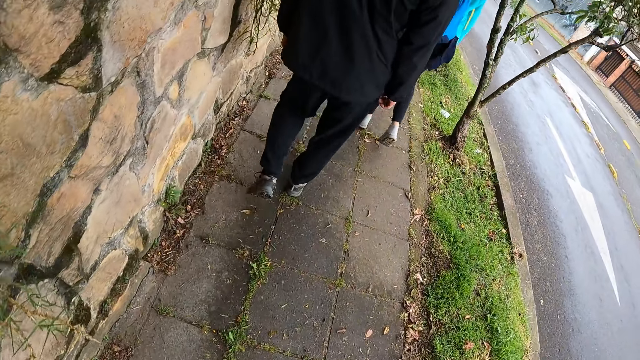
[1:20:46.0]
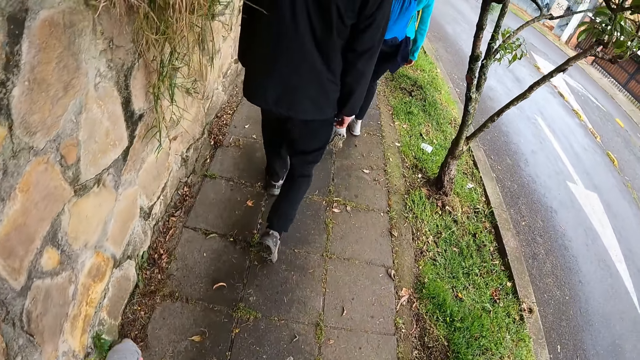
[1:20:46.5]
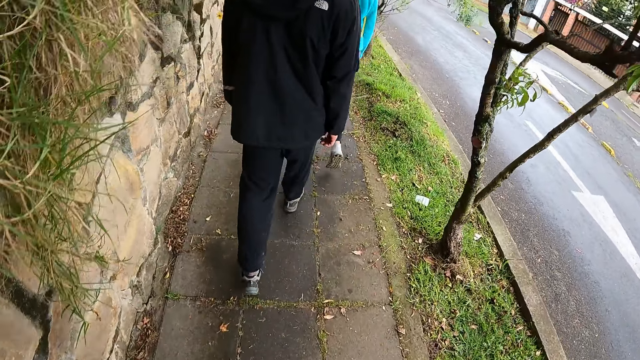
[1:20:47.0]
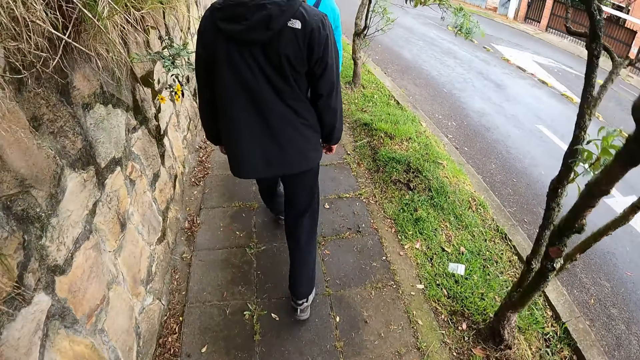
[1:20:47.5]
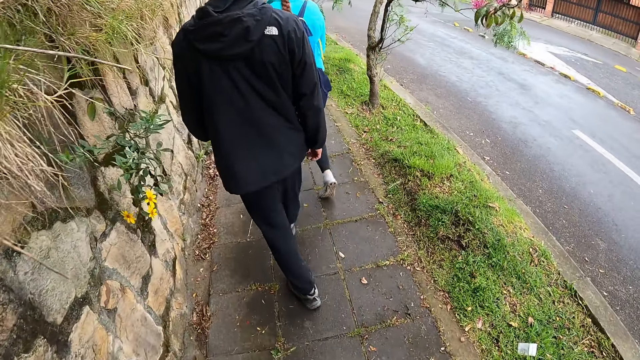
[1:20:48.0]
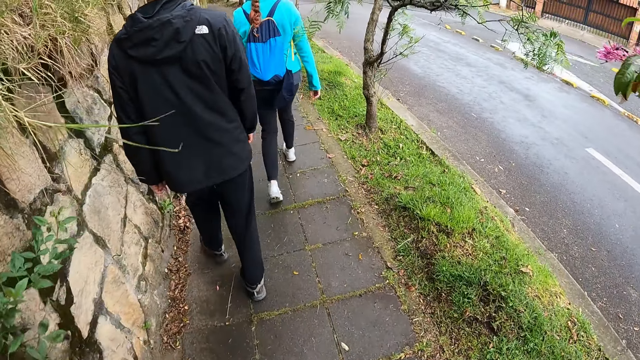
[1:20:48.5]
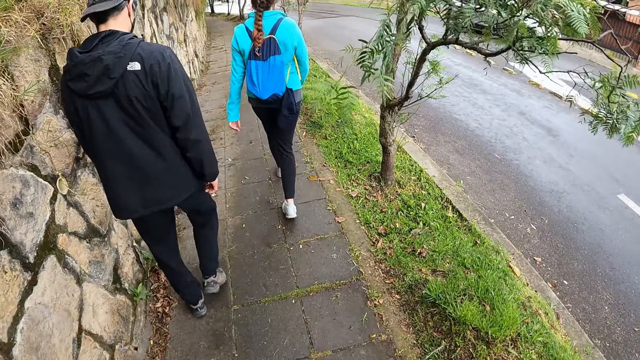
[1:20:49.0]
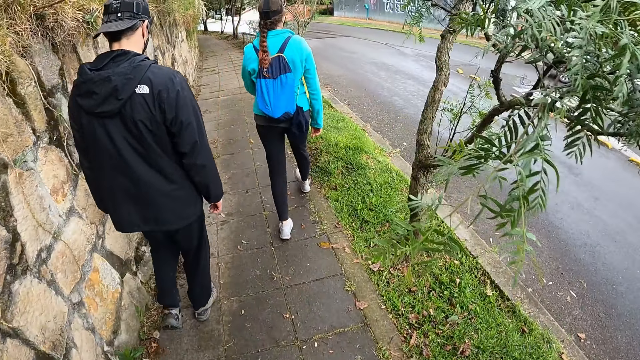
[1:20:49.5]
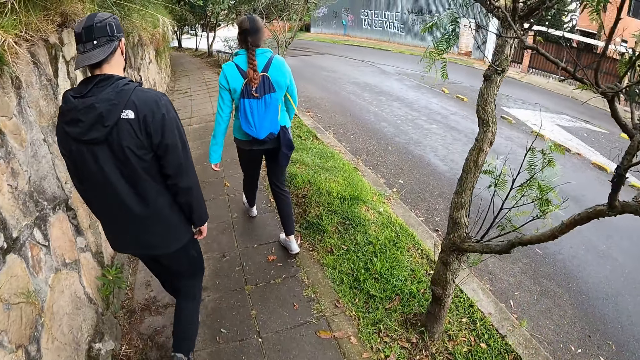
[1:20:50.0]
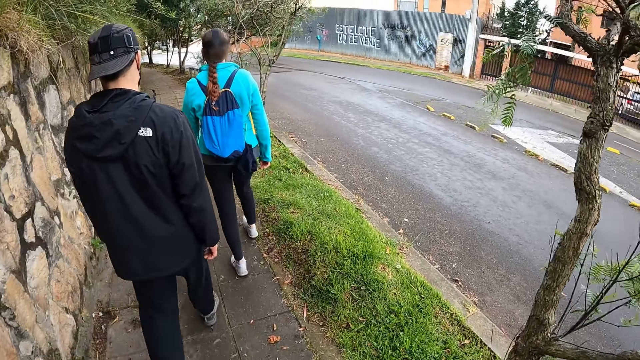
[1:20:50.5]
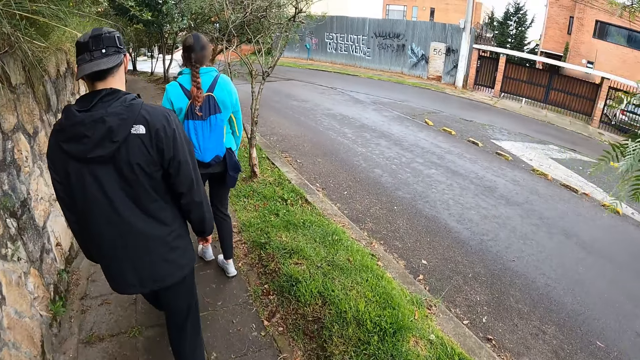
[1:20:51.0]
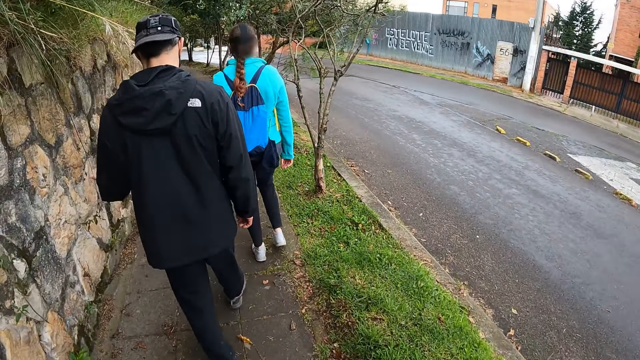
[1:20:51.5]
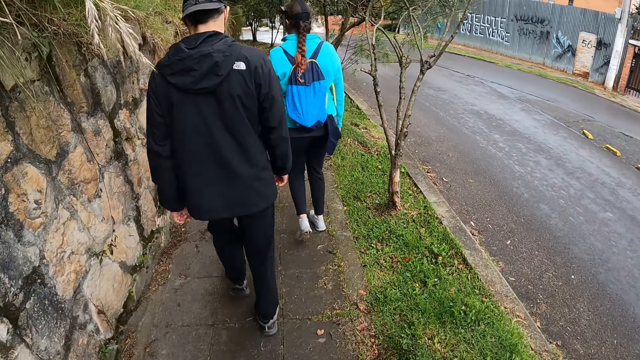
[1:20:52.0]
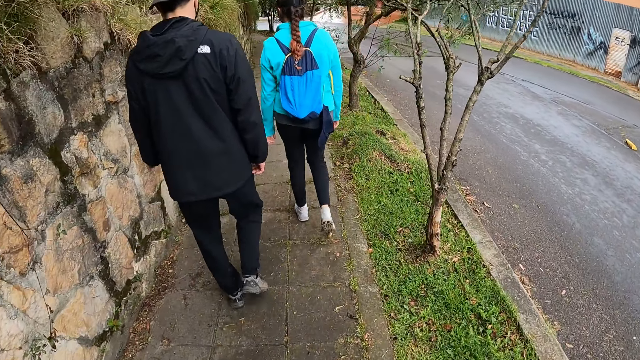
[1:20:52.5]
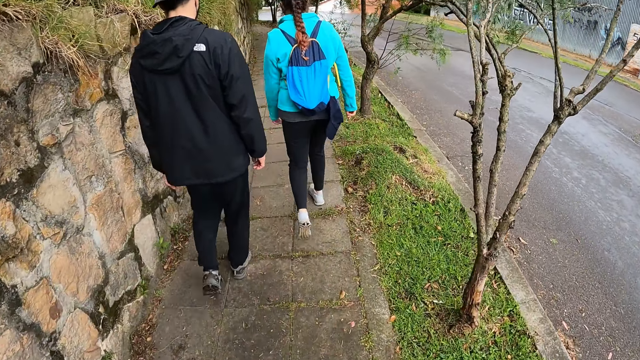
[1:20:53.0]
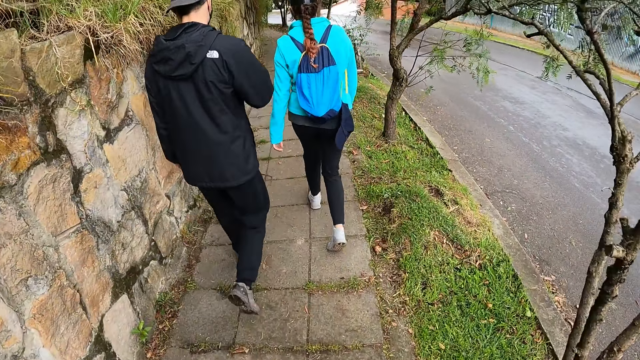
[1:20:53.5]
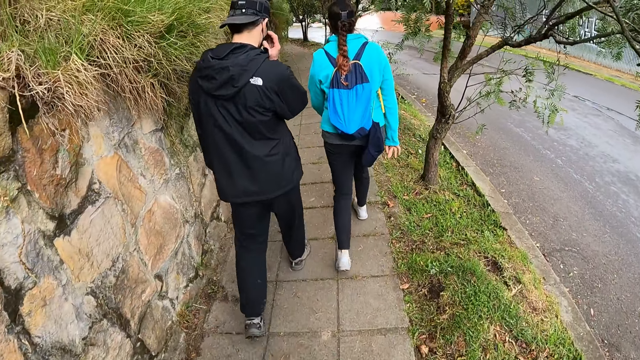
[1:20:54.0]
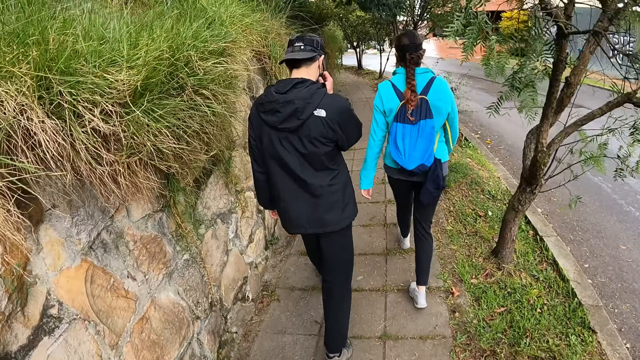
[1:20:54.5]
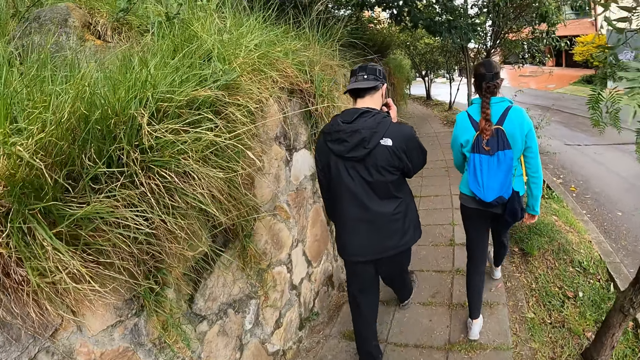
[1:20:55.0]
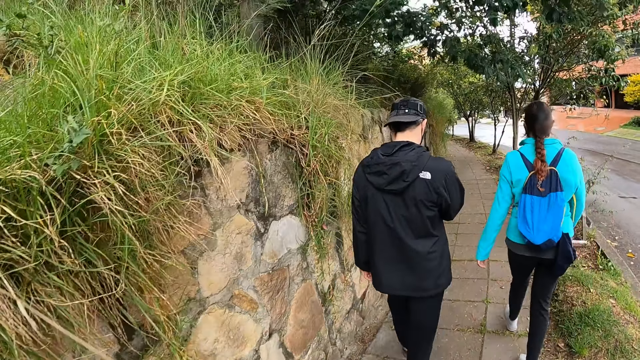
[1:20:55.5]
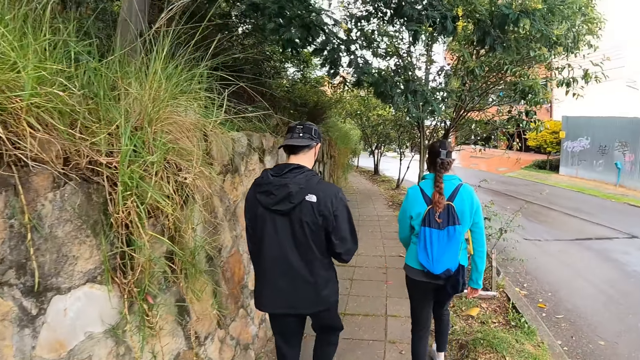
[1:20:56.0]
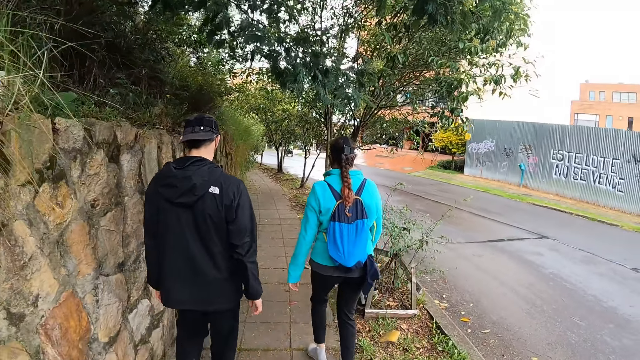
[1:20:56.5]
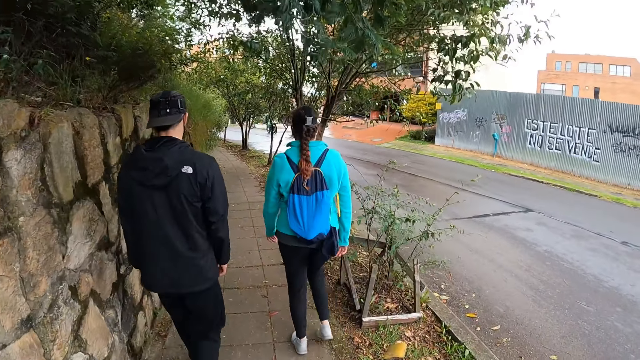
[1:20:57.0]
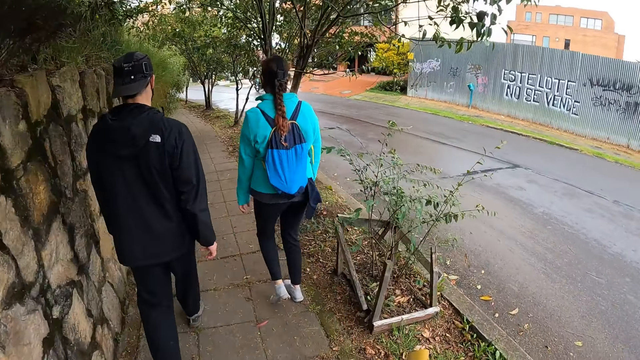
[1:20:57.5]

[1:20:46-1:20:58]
The man touches a wall with his left hand. The man touches his face with his right hand and removes his right hand from his face.

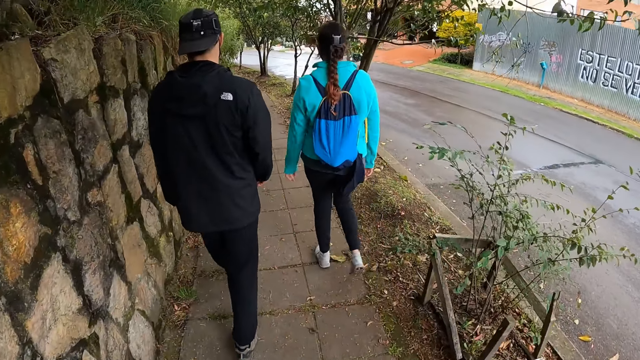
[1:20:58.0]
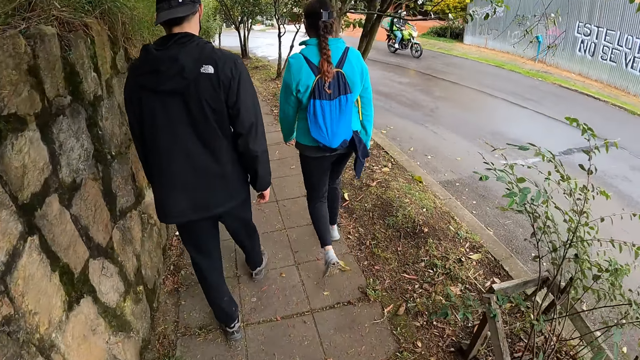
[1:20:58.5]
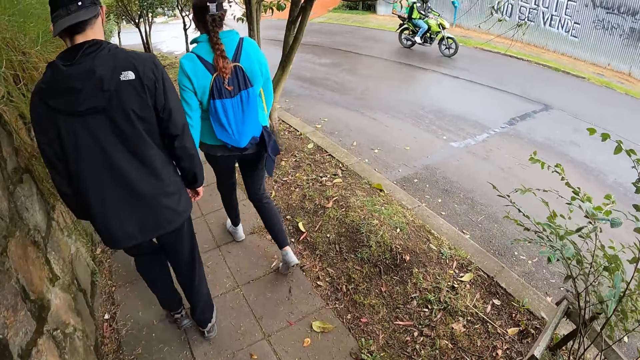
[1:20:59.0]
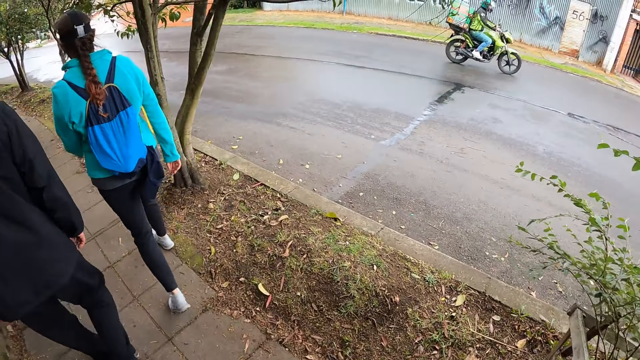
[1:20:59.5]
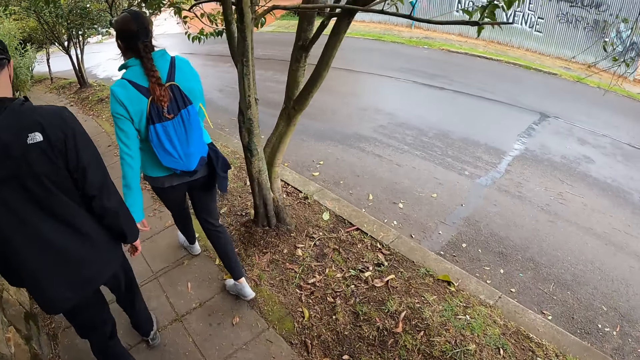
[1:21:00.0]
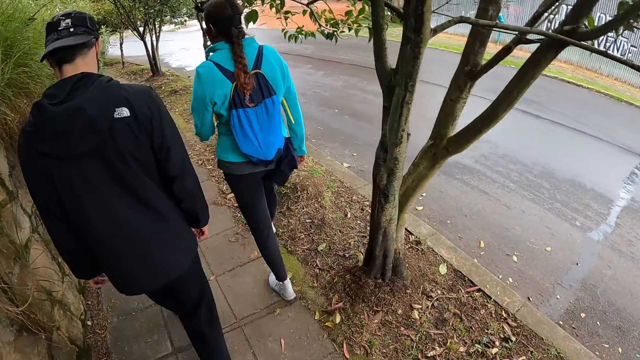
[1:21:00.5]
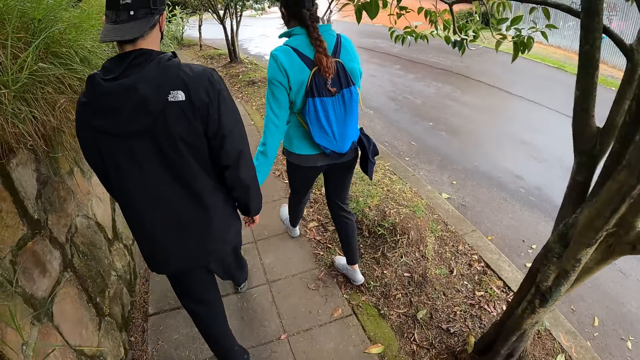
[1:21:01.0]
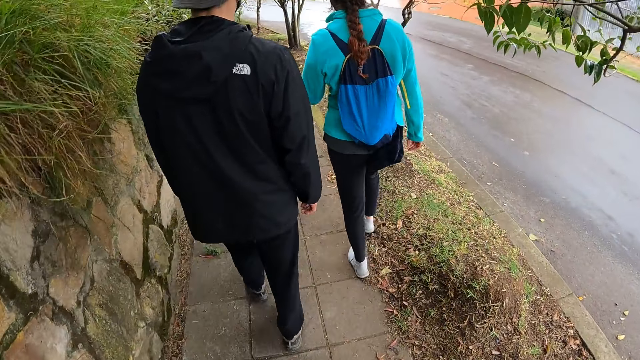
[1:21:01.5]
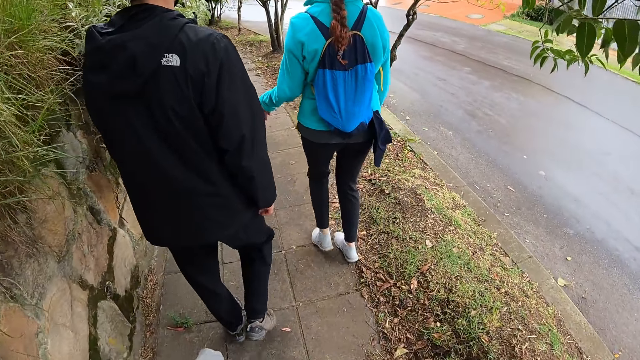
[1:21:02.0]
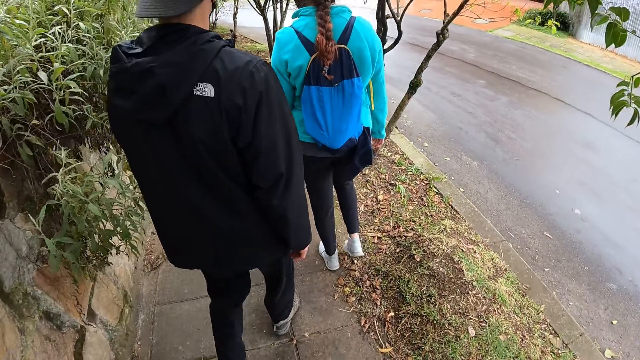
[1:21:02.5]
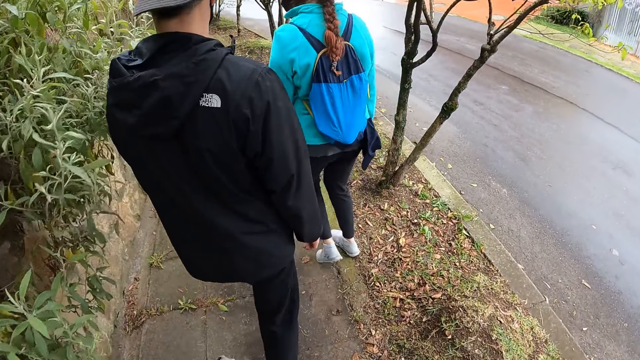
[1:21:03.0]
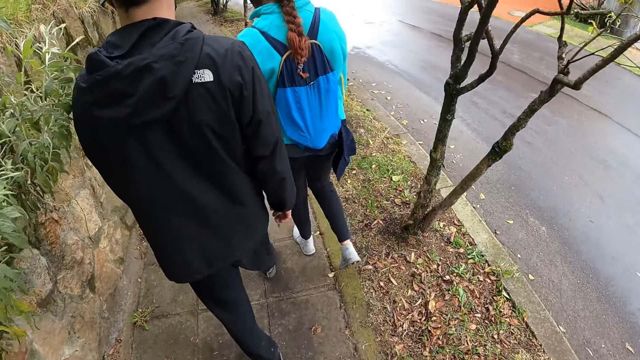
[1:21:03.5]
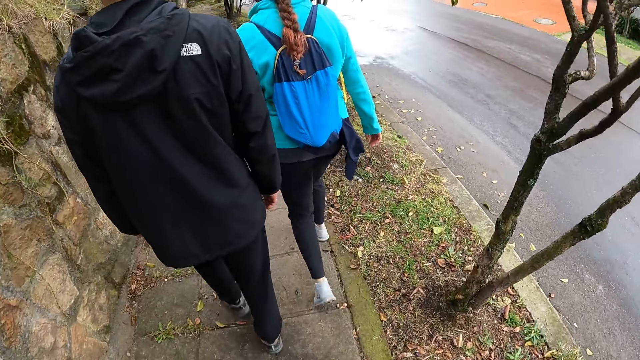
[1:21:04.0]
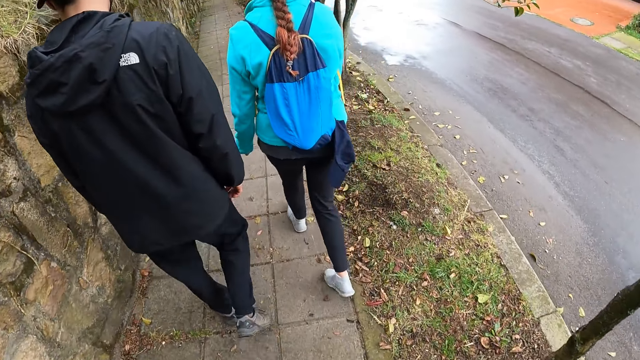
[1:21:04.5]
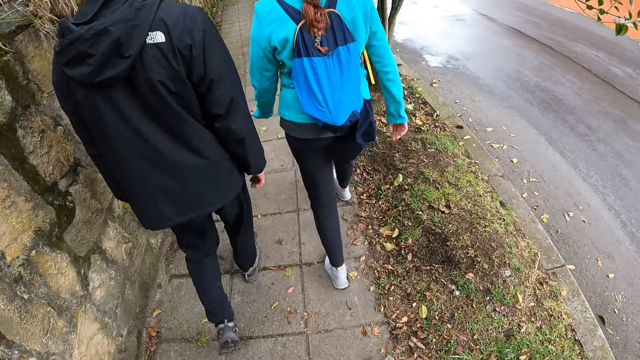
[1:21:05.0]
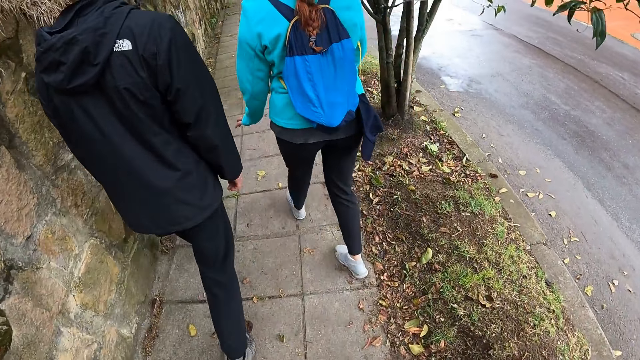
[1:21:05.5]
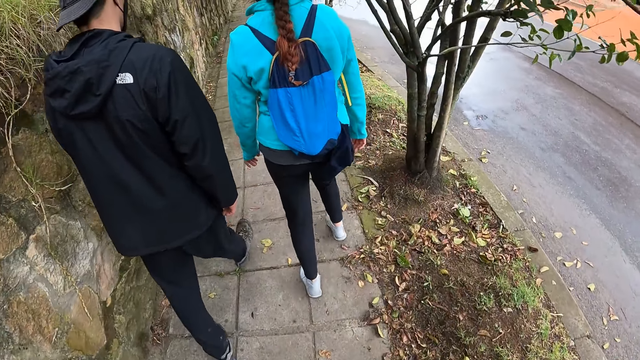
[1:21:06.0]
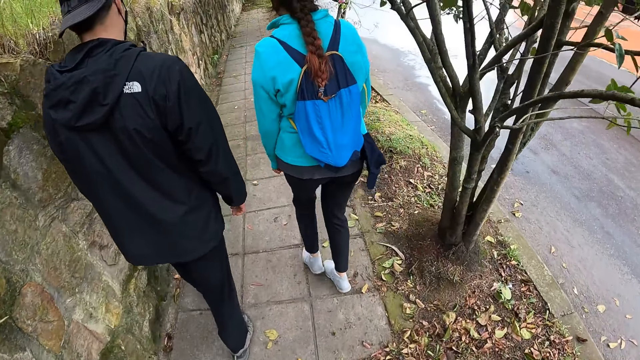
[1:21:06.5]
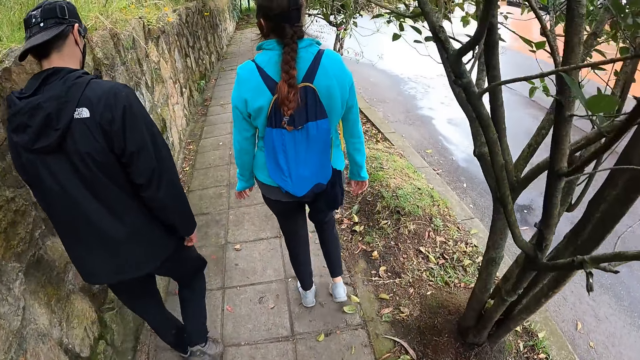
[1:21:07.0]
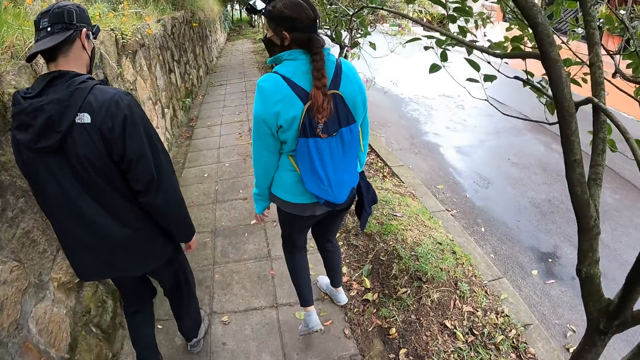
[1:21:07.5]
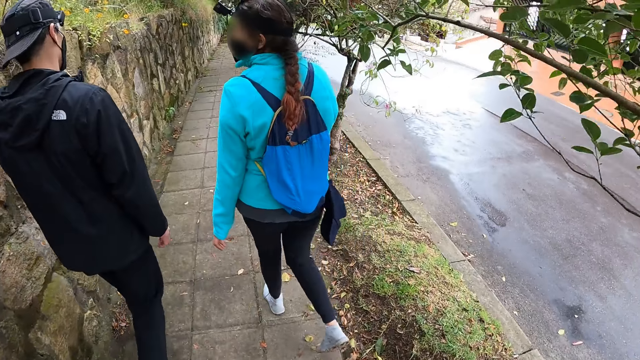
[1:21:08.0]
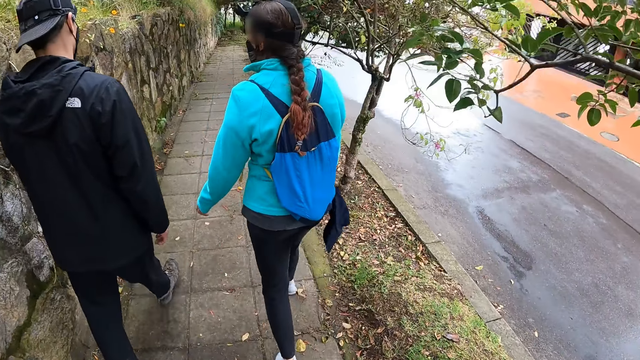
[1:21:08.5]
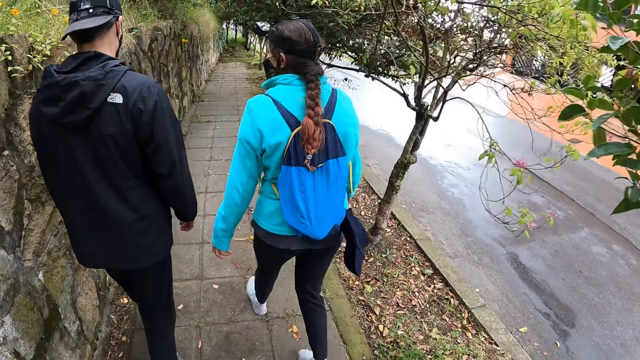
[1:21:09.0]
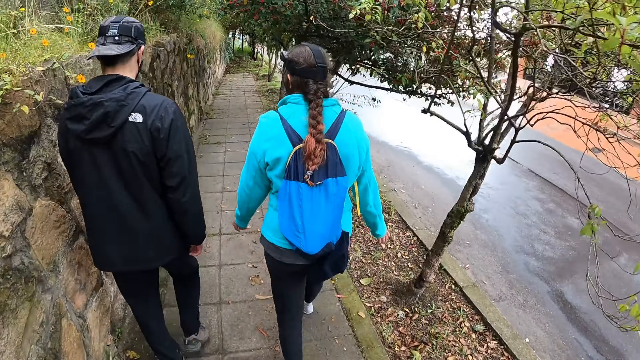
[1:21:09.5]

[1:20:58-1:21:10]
A motorcycle drives past the camera wearer.
